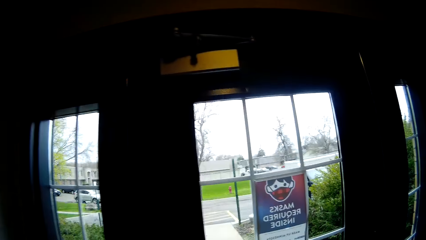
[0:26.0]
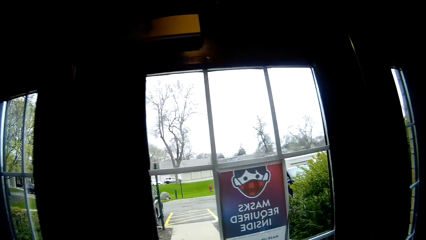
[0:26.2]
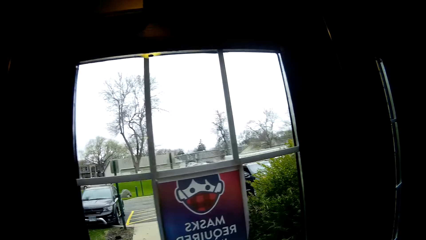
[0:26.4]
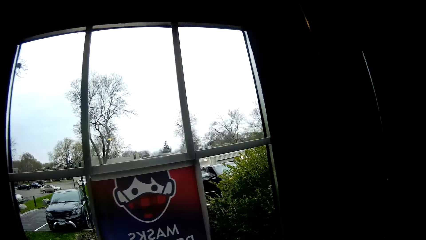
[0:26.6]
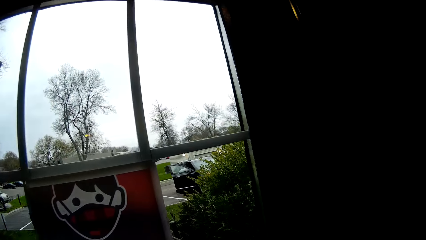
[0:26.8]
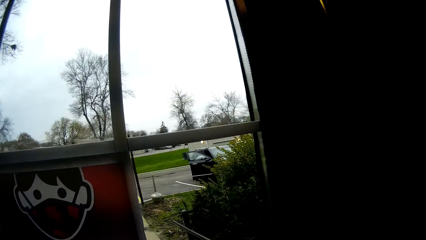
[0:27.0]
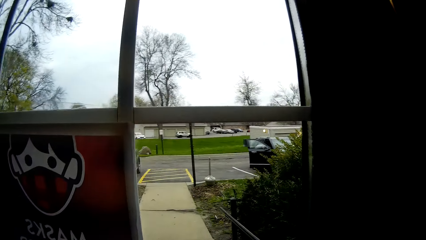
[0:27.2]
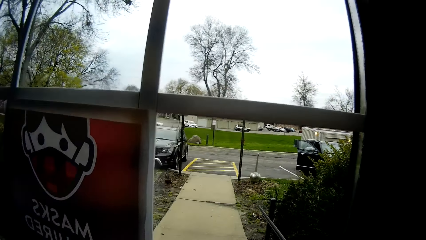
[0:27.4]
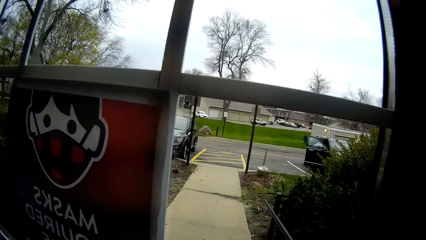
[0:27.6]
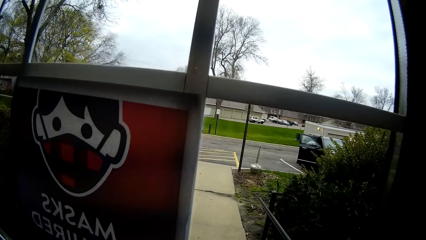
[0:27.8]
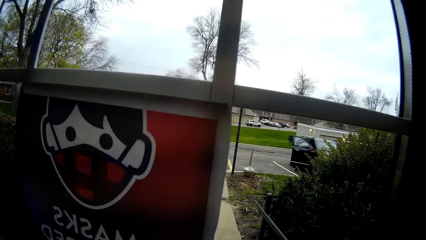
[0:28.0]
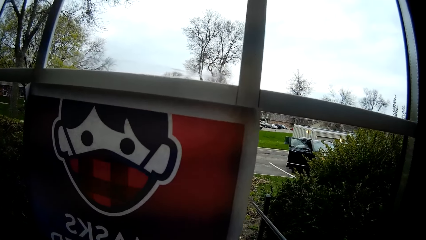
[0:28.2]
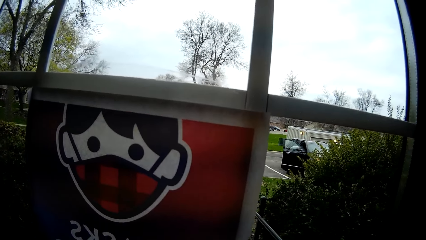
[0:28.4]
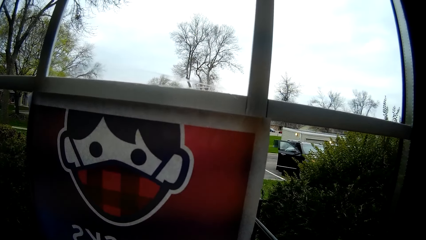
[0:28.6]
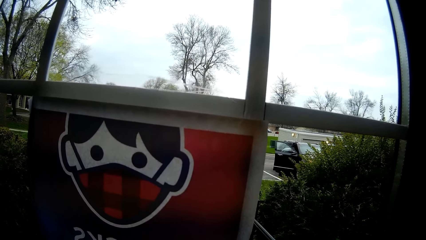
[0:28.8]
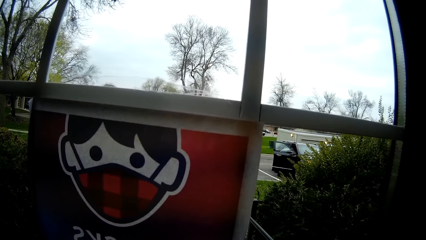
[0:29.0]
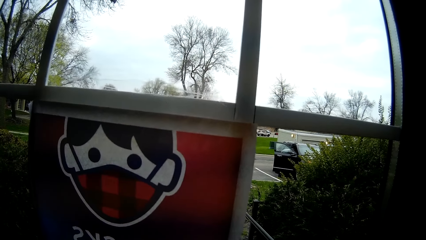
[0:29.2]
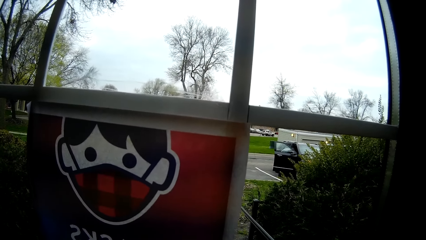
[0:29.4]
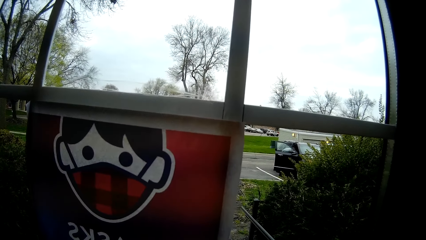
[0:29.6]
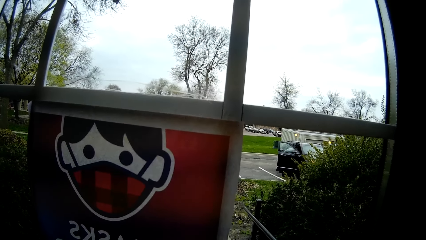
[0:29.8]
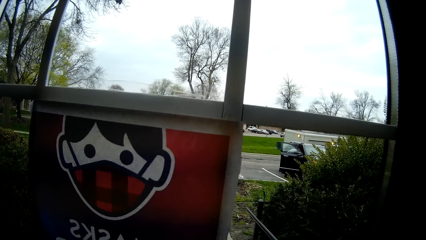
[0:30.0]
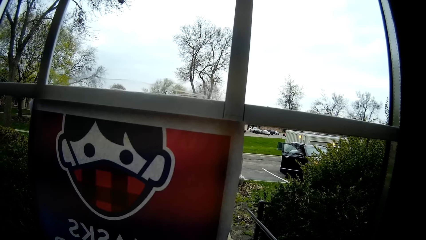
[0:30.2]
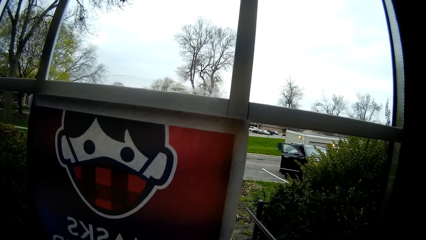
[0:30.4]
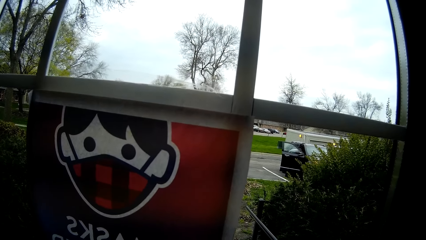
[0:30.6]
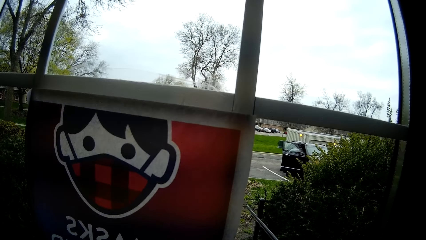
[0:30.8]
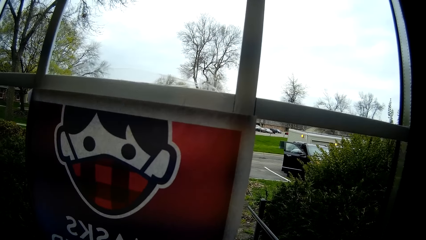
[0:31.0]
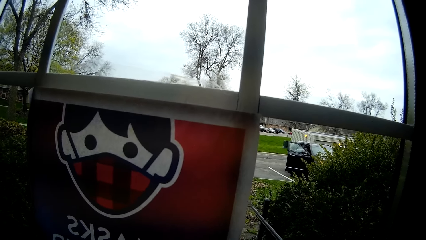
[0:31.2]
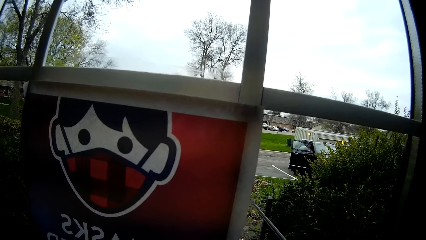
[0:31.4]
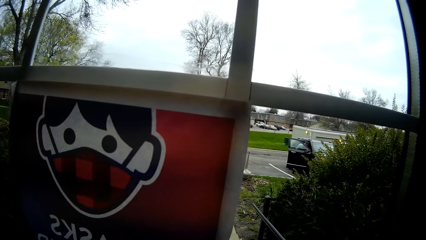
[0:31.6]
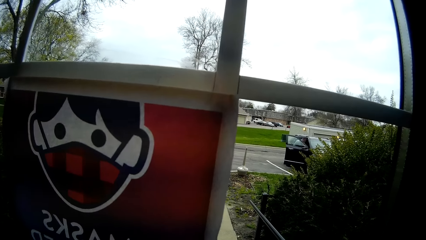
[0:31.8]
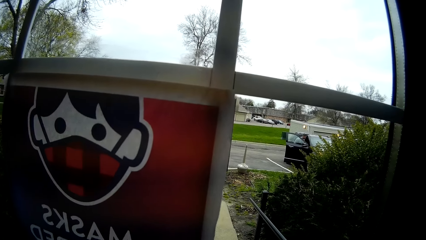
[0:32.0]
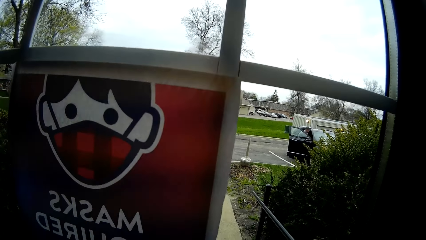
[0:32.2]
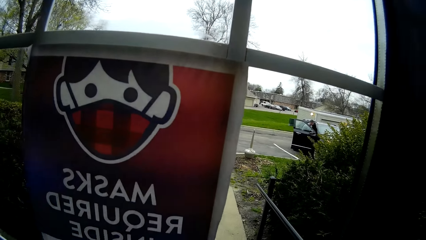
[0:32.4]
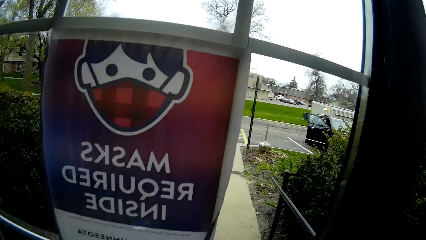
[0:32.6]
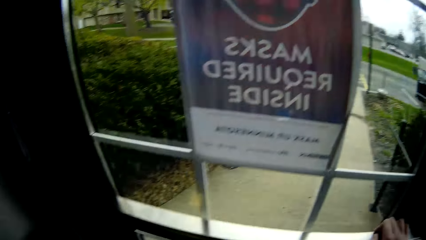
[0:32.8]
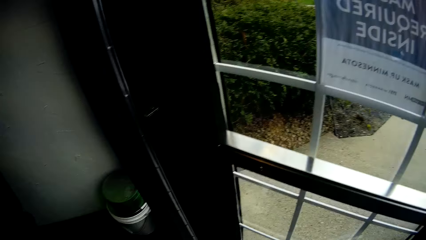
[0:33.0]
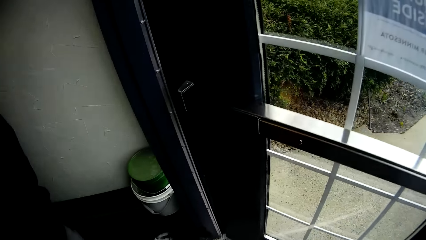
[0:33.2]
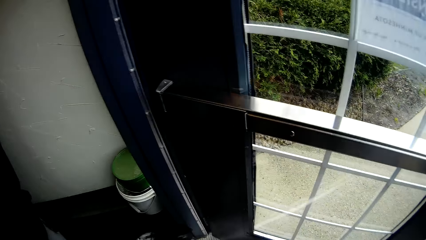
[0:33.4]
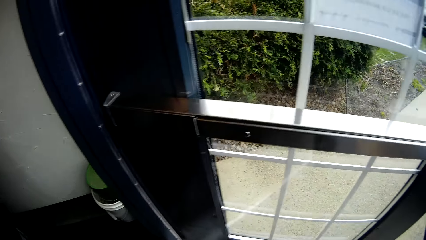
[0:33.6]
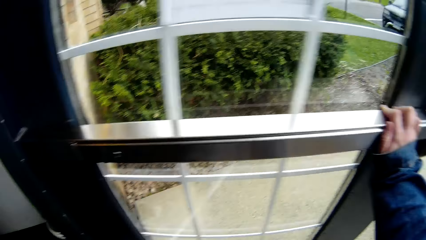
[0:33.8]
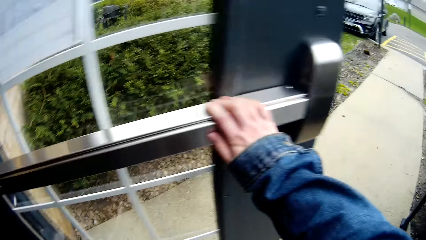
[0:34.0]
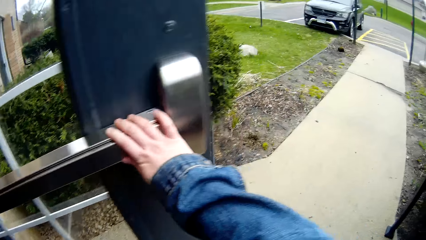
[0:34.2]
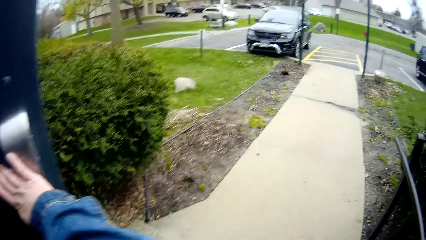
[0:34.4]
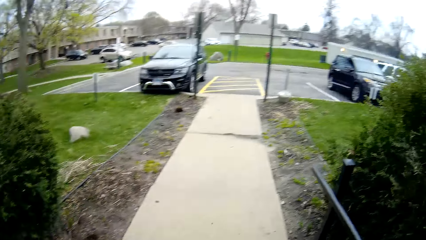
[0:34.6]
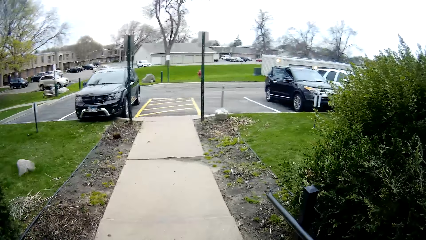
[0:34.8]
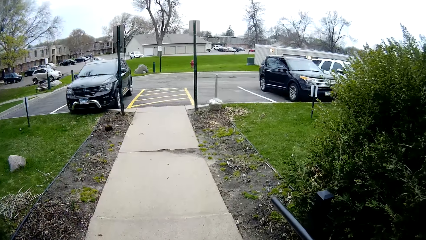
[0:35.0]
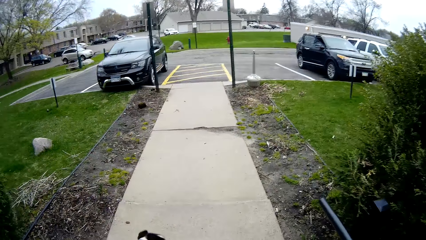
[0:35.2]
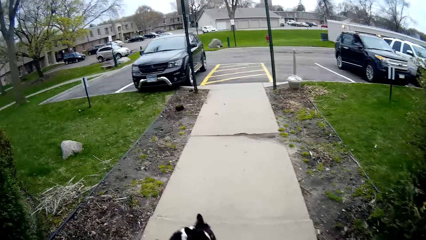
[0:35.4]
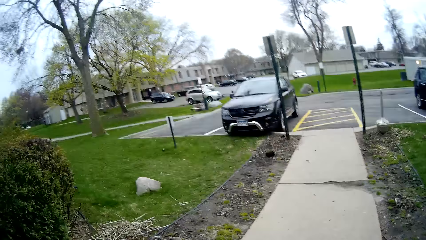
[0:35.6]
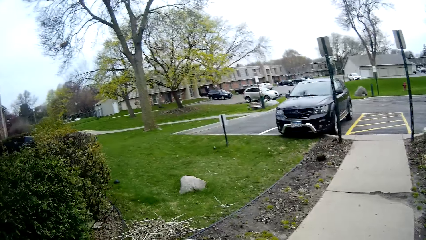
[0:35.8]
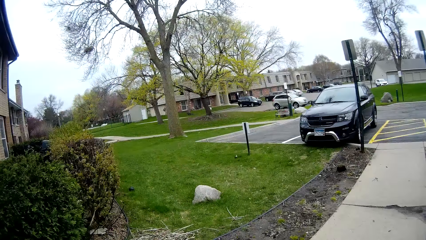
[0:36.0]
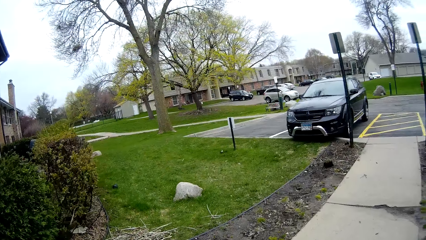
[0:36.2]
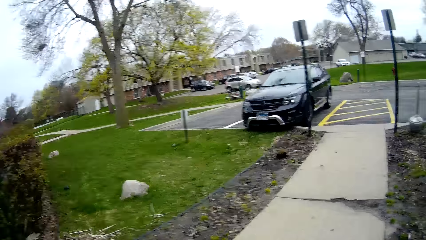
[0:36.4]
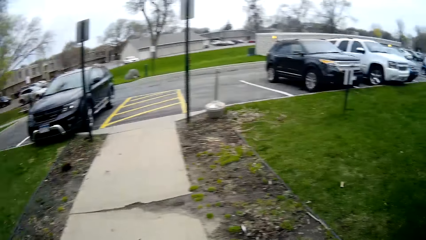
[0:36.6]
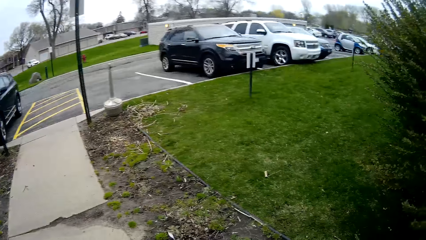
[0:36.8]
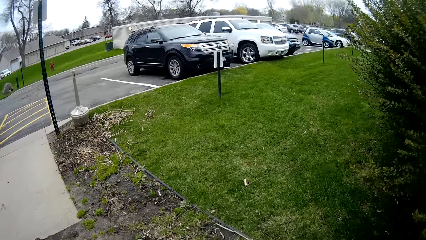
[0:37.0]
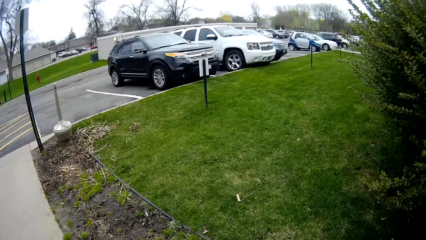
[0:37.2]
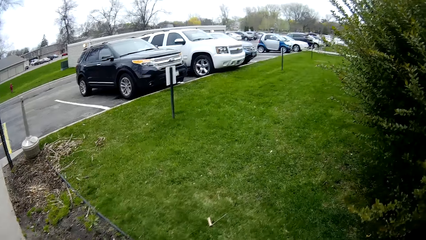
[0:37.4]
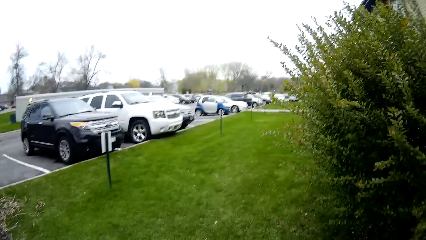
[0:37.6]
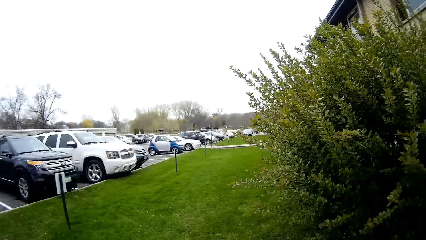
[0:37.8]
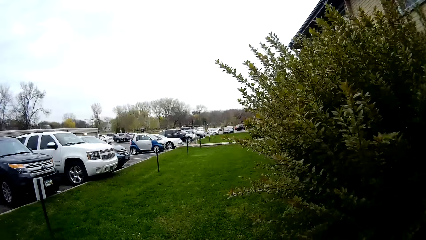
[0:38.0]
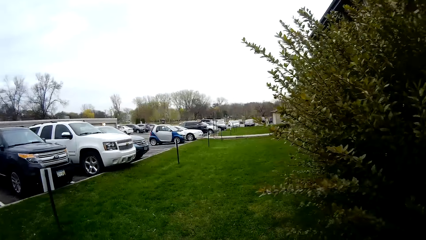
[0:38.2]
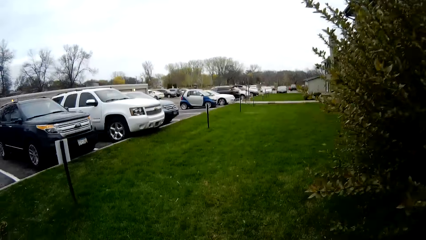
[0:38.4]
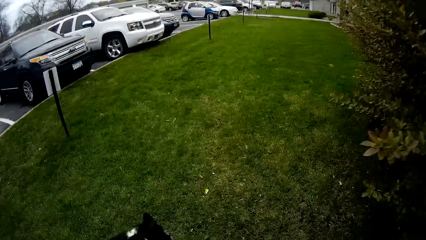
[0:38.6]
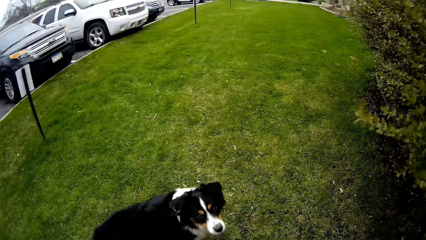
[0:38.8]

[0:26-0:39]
The camera wearer looks around. She opens the door with her right hand. She walks outside to a lawn.

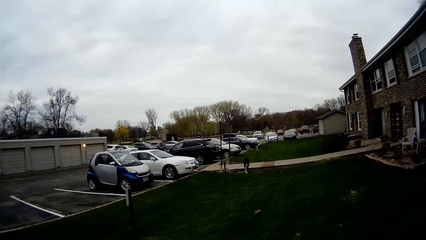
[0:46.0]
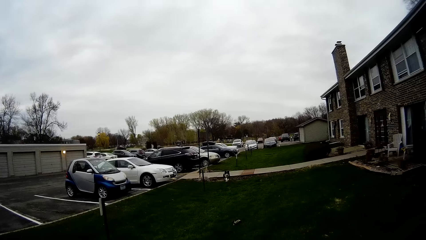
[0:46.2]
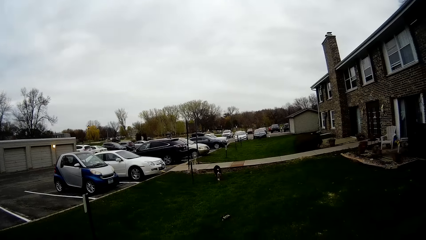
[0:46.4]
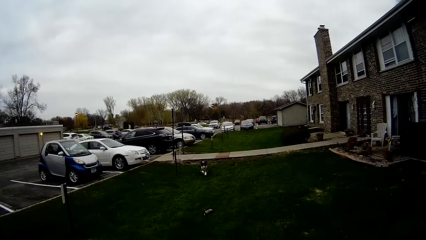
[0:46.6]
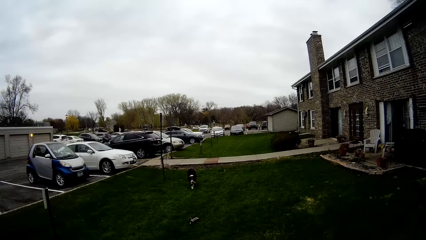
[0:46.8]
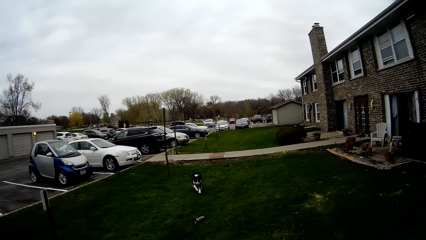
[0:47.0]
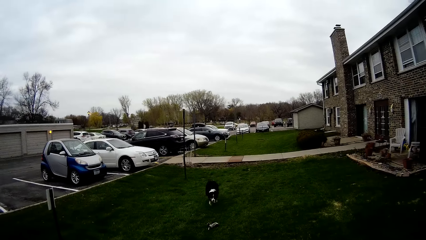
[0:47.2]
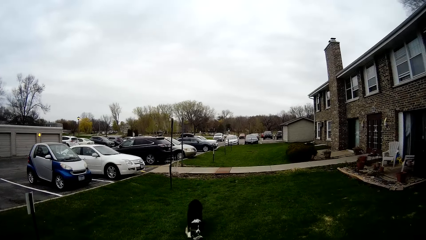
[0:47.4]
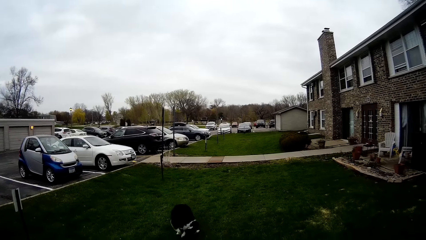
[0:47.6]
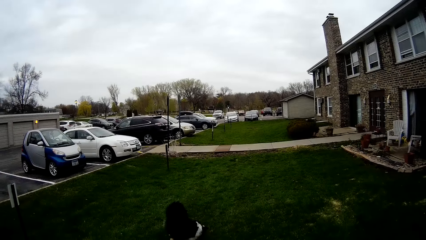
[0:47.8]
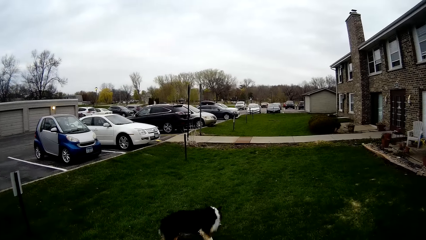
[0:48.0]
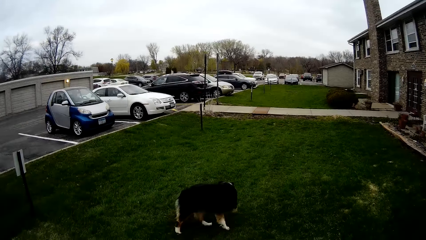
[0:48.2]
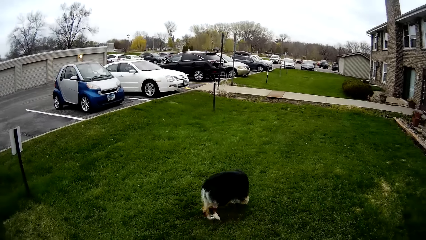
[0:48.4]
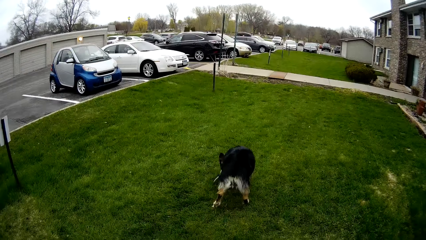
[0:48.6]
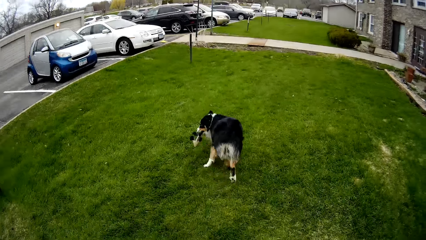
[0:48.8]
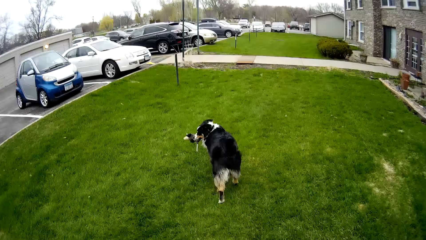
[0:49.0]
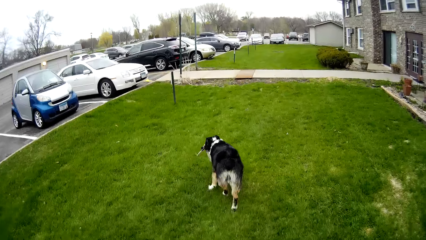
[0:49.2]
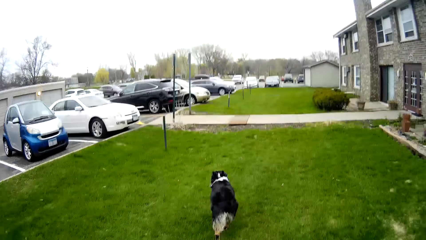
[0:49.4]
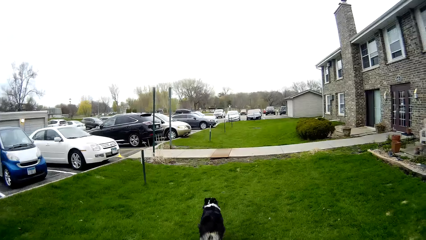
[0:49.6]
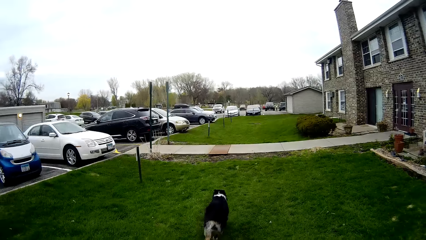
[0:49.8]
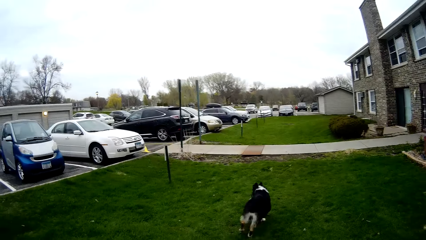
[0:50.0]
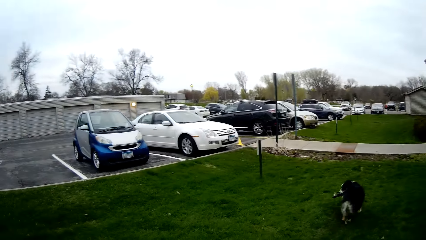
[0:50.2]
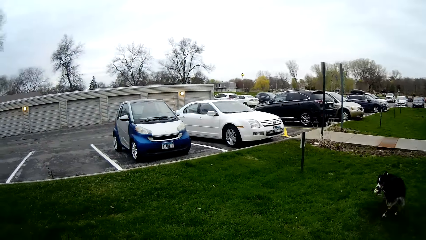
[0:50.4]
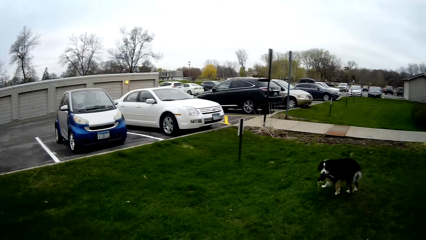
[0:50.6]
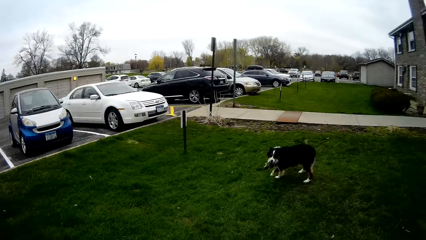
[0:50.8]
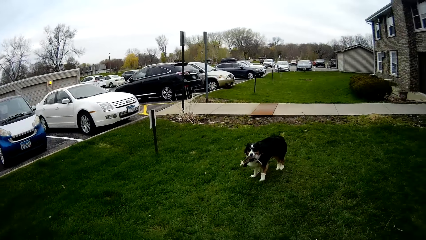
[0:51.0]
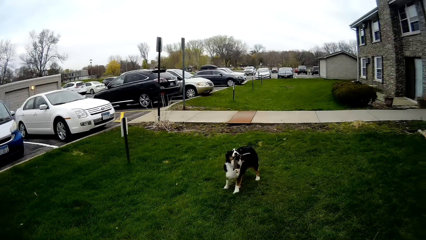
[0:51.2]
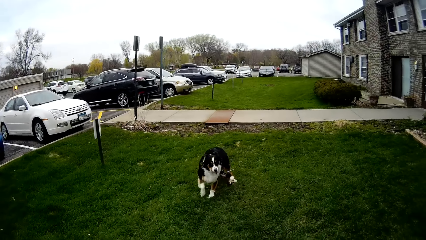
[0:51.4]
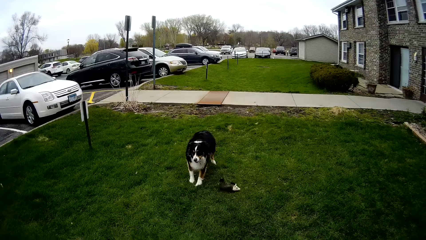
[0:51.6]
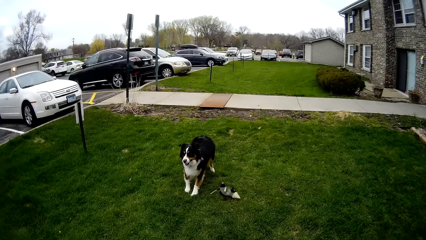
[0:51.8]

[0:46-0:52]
The dog picks up the toy from the ground with its mouth. The dog drops the toy in its mouth on the ground.
